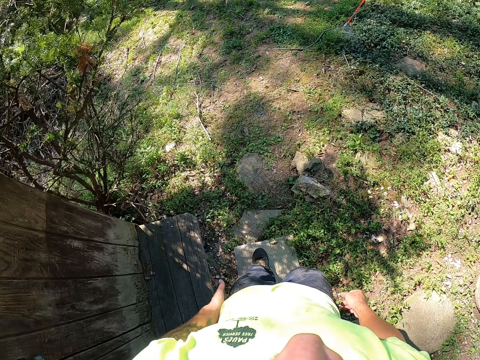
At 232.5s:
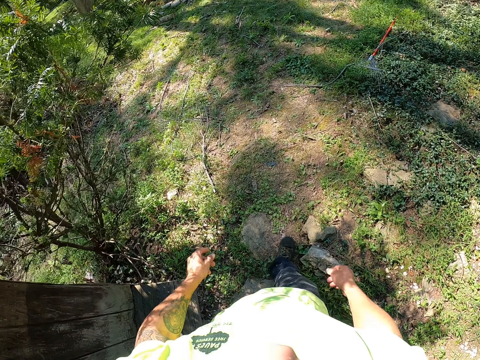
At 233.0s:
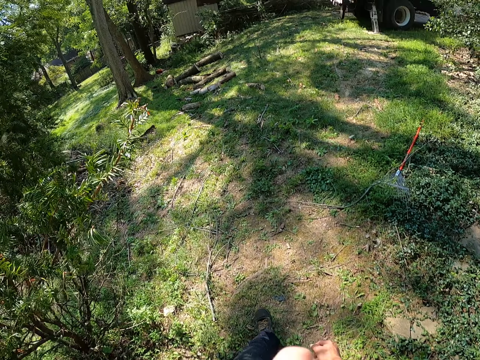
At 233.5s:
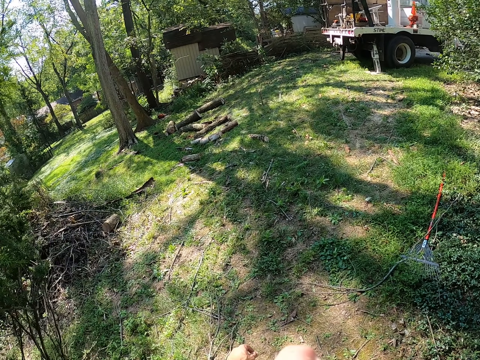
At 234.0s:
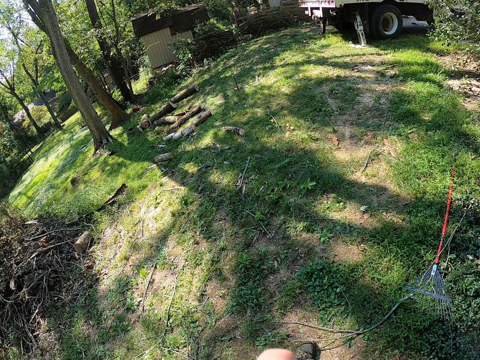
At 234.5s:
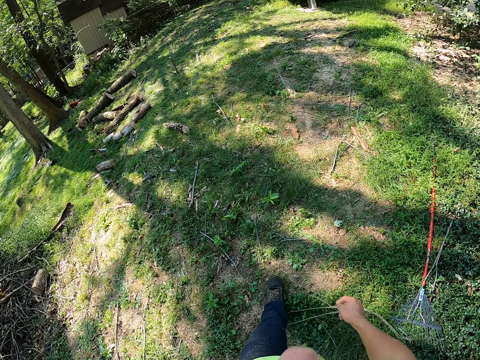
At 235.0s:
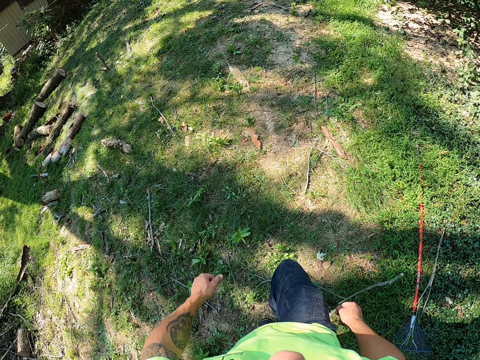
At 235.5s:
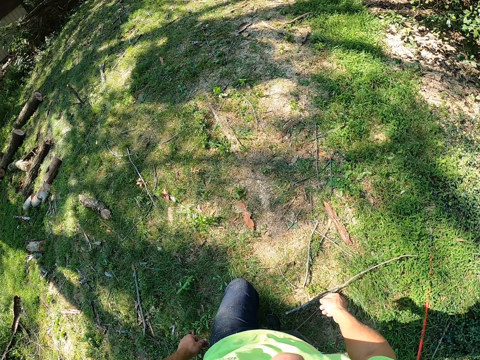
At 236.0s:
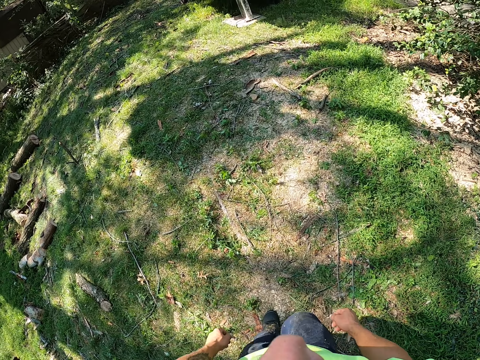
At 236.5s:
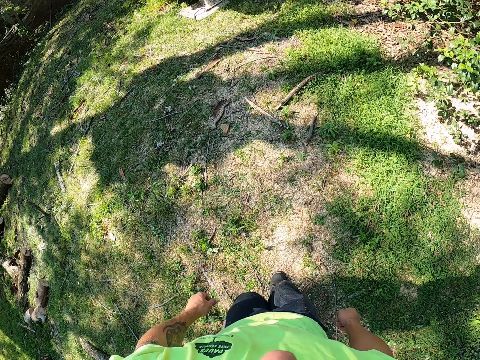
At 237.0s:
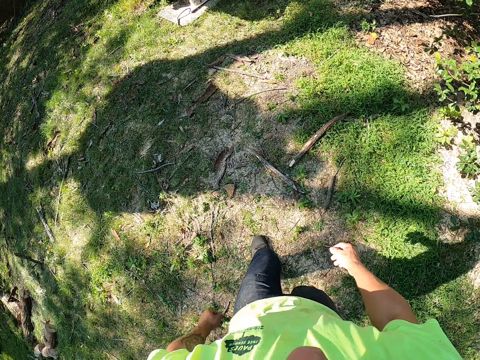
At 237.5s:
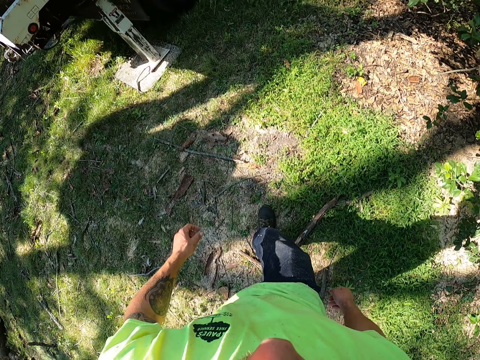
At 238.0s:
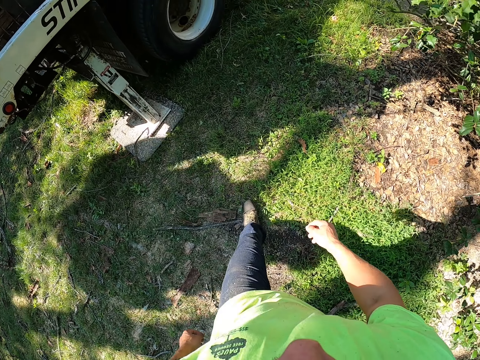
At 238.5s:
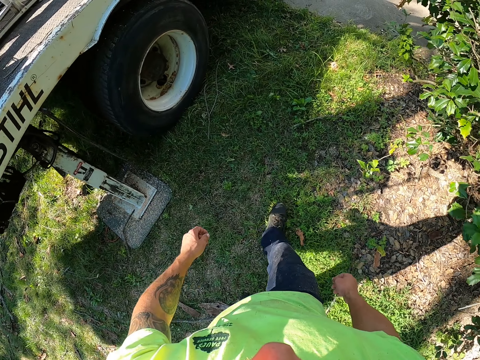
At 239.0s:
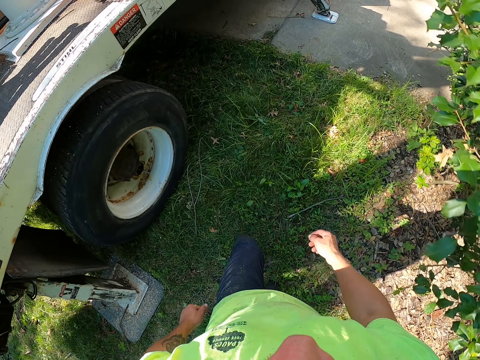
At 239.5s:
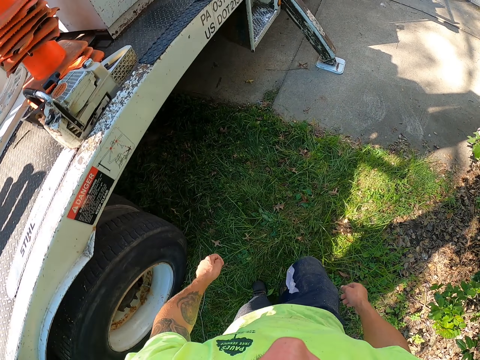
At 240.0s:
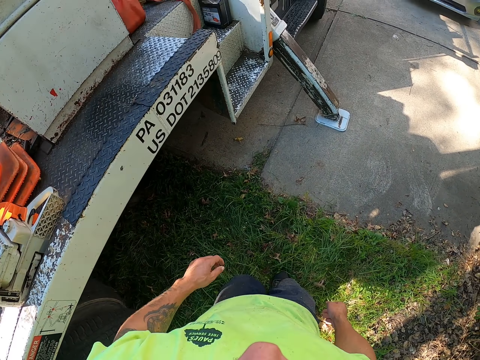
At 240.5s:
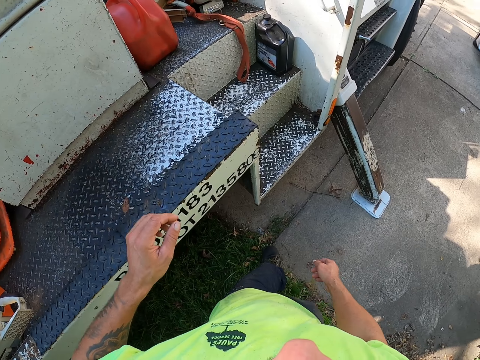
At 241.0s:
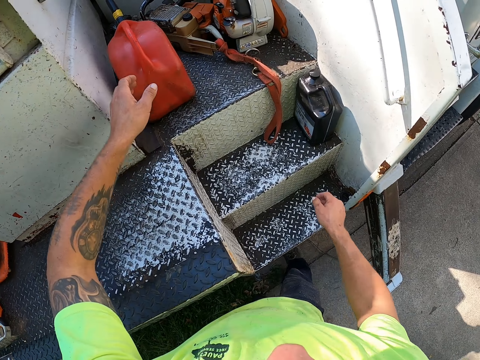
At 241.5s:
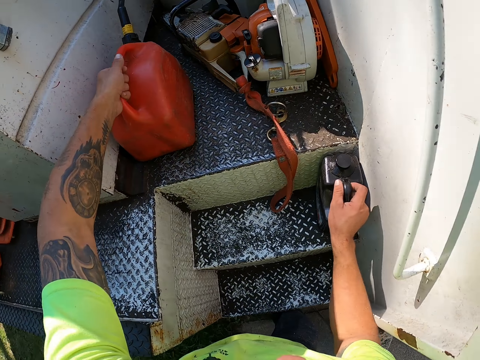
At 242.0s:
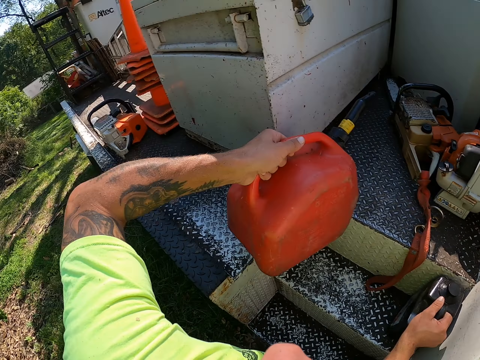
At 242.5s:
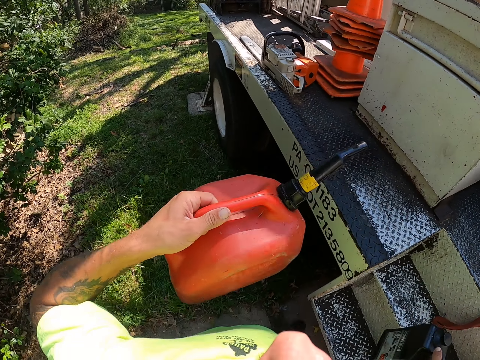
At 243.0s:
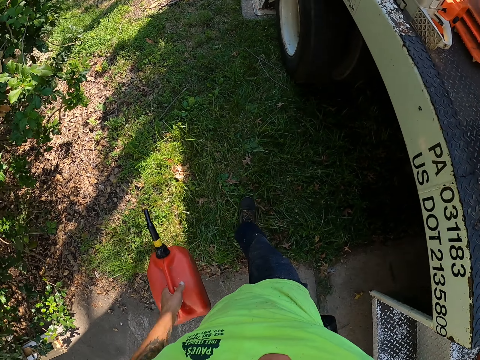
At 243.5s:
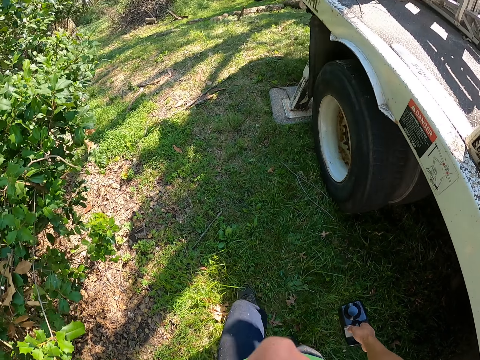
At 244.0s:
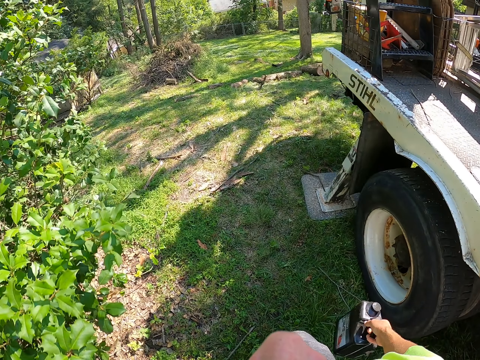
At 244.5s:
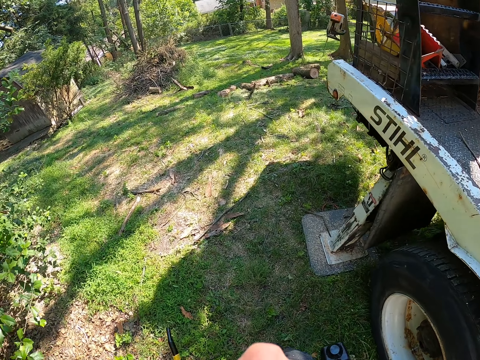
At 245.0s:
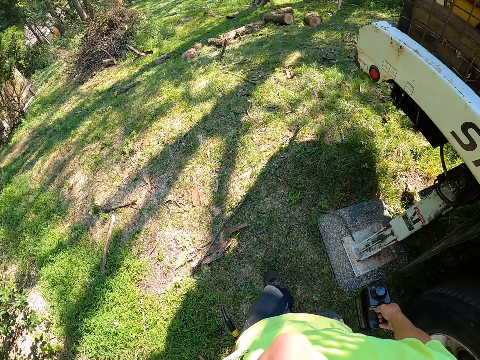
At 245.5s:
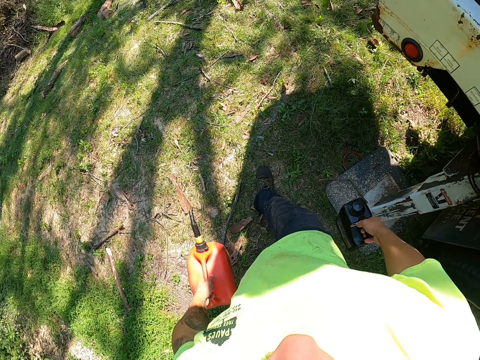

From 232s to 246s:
The camera wearer walks towards a truck in the tree garden. He picks a red keg from the truck with his left hand and picks a black keg from the truck with his right hand. He walks around.

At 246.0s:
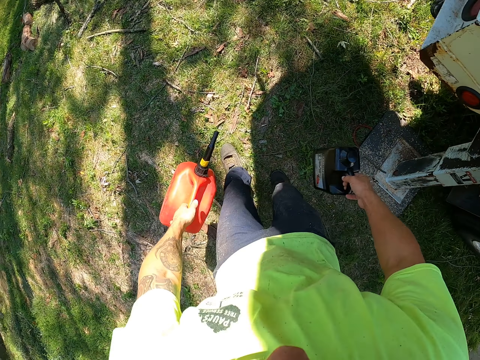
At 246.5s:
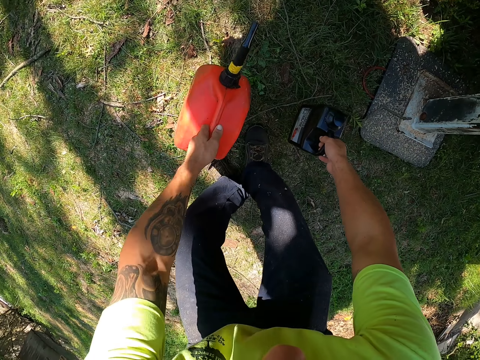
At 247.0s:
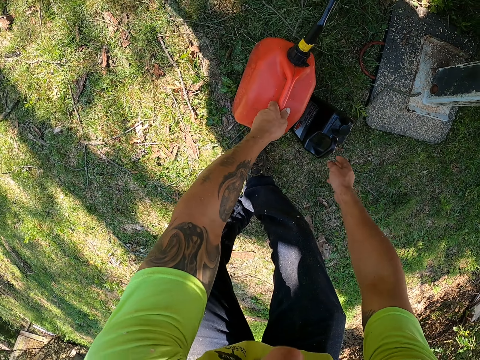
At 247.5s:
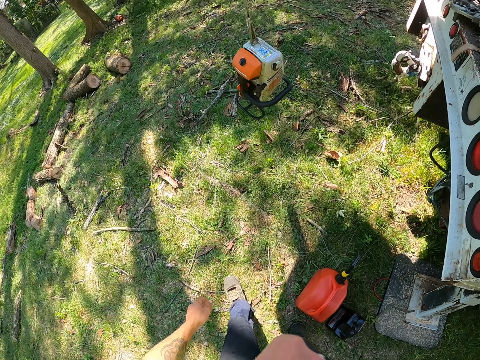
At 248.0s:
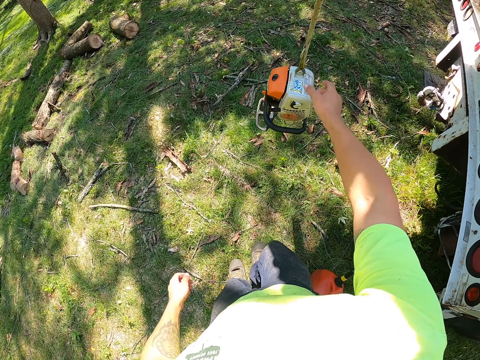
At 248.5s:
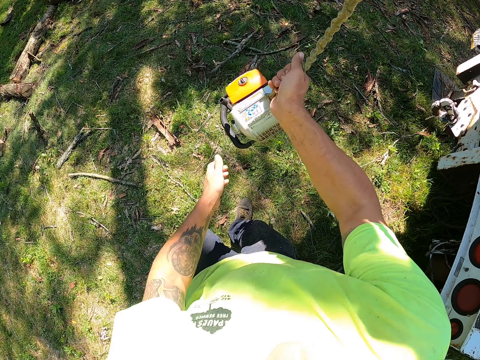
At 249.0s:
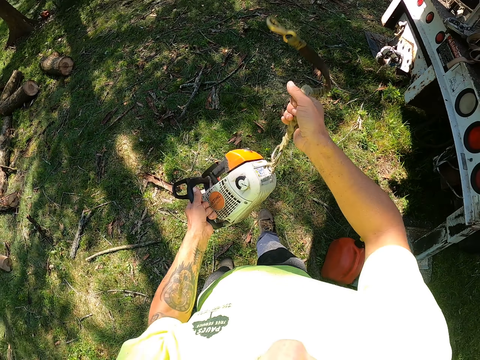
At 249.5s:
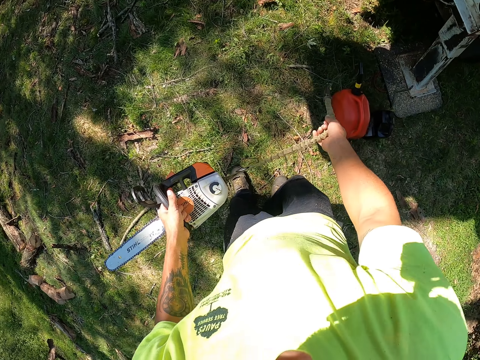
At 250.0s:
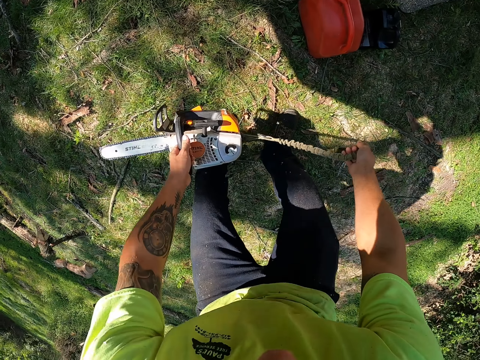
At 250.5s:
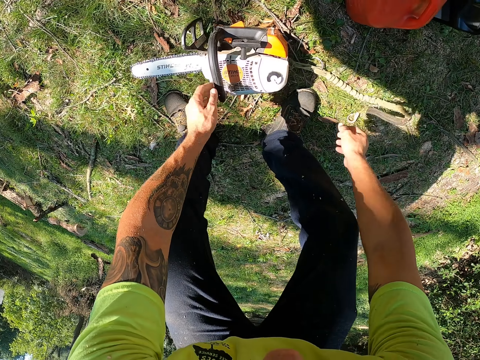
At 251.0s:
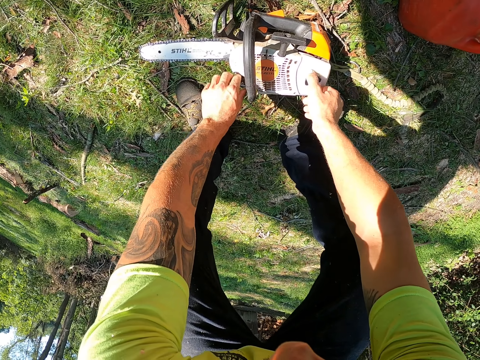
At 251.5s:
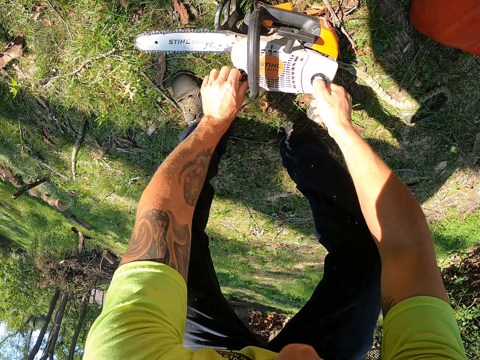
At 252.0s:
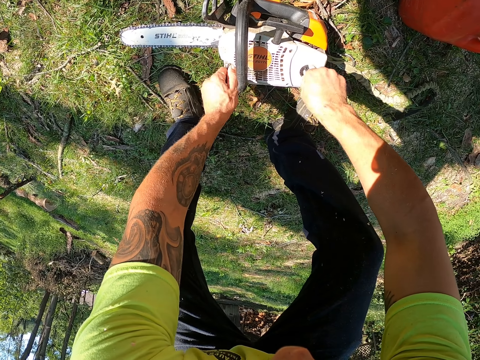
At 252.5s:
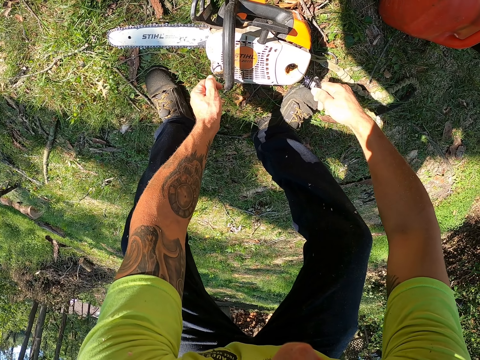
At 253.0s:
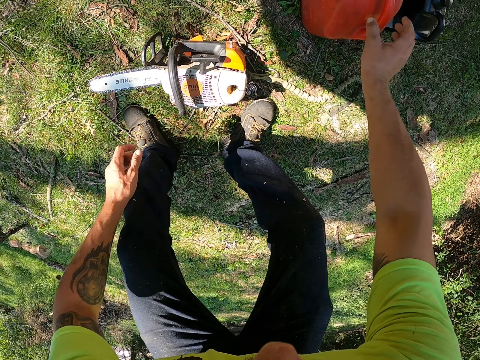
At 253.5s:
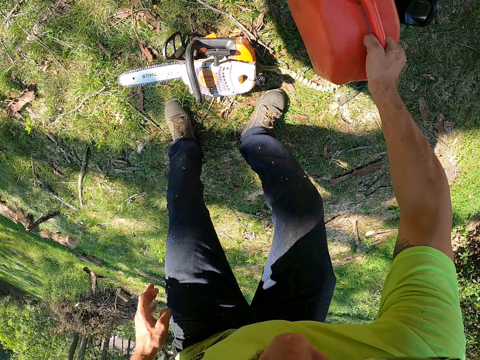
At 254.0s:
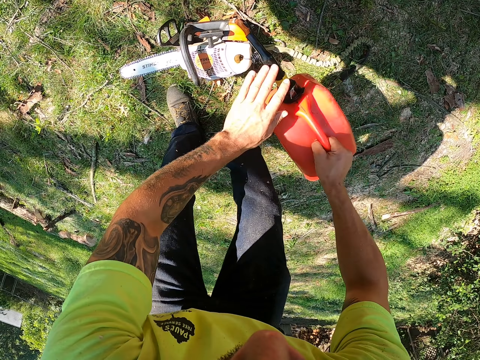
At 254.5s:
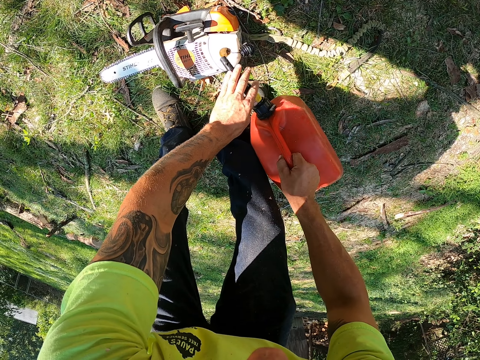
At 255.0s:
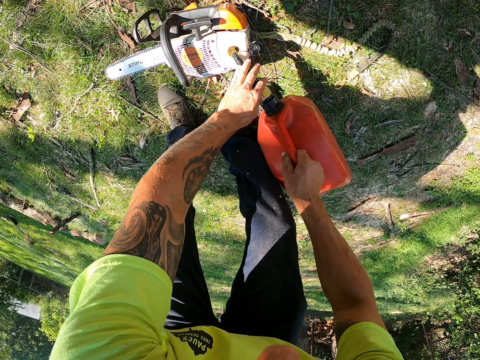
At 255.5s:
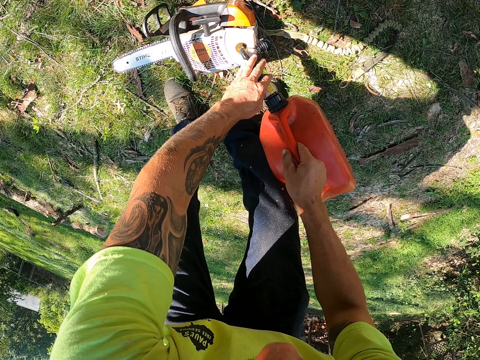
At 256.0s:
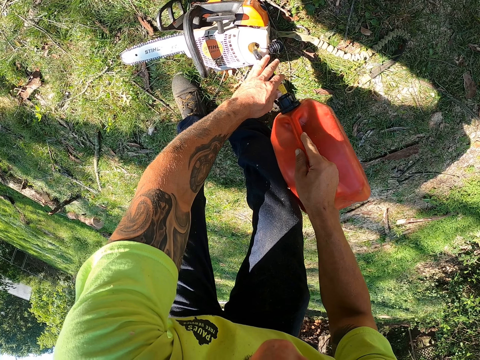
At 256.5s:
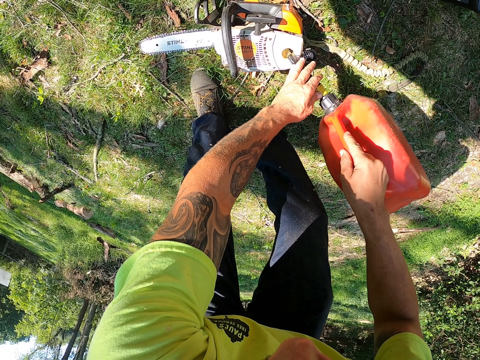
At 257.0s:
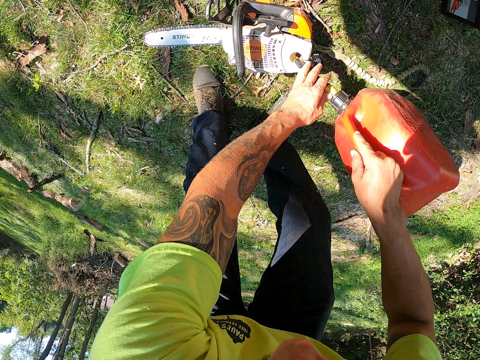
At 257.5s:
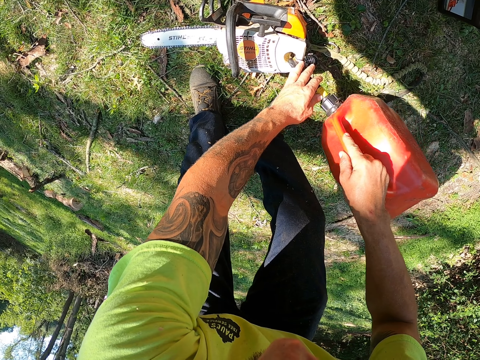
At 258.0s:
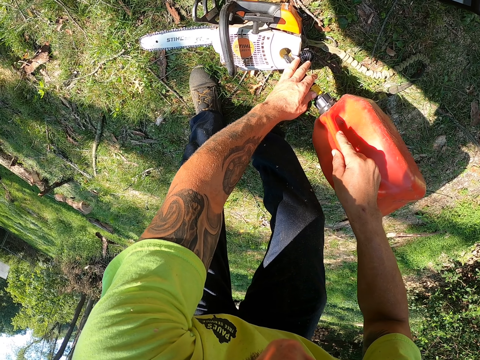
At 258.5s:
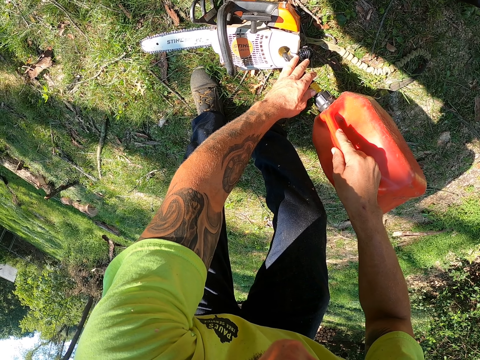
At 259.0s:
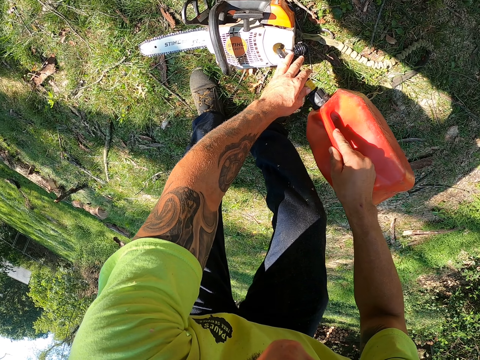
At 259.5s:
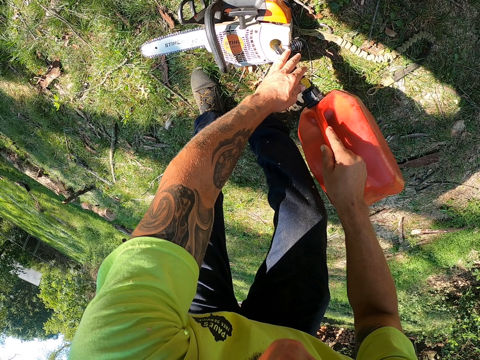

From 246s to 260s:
The camera wearer drops the kegs in his hands on the ground. He picks a chainsaw from the truck with his right hand. He holds the chainsaw with his left hand. He drops the chainsaw in his hands on the ground. He opens the fuel tank of the chainsaw with his right hand. He picks the red keg from the floor with his right hand. He holds the red keg with both hands. He pours the fuel from the red keg in his hands into the chainsaw fuel tank.
